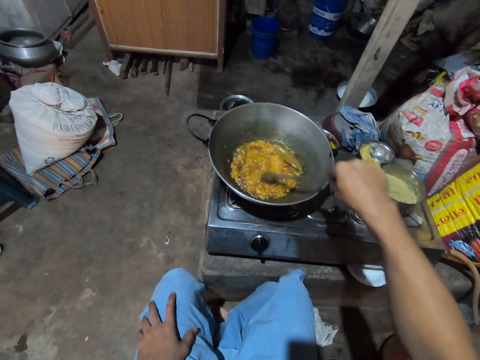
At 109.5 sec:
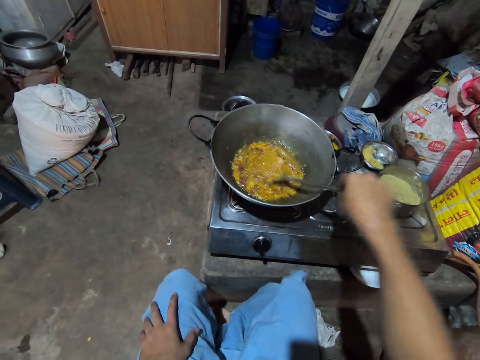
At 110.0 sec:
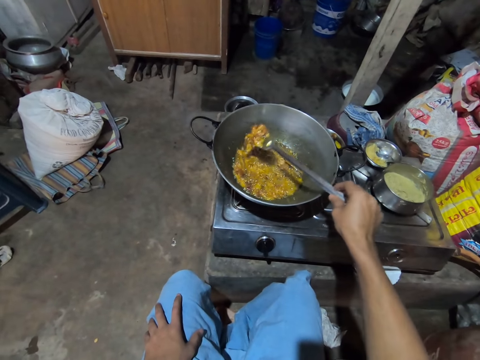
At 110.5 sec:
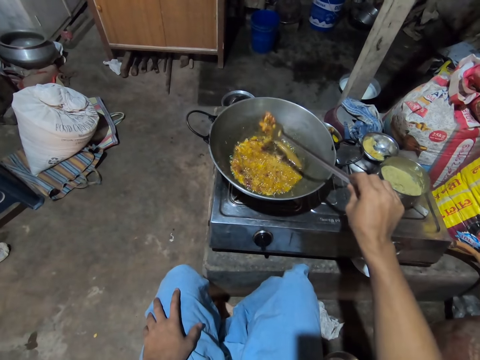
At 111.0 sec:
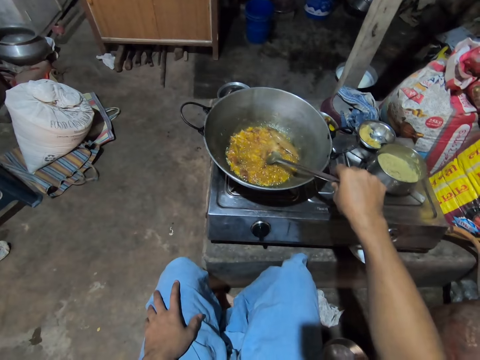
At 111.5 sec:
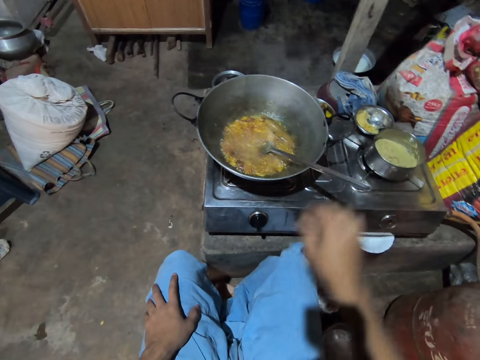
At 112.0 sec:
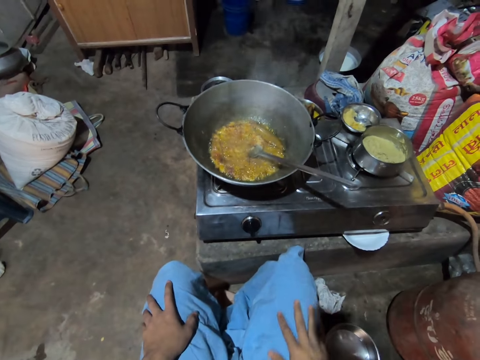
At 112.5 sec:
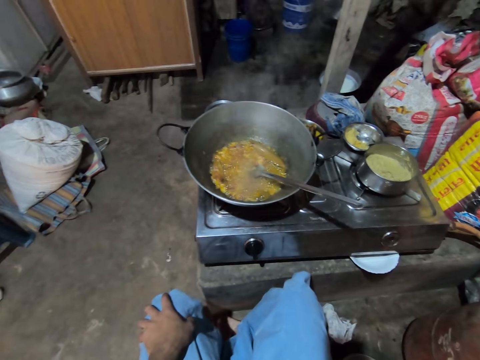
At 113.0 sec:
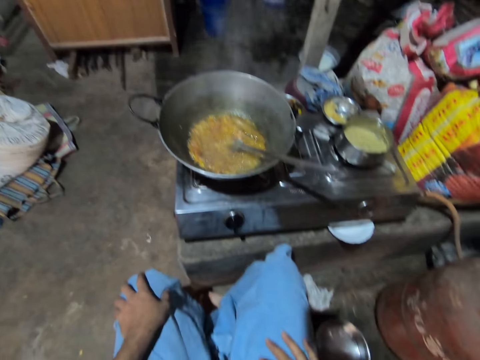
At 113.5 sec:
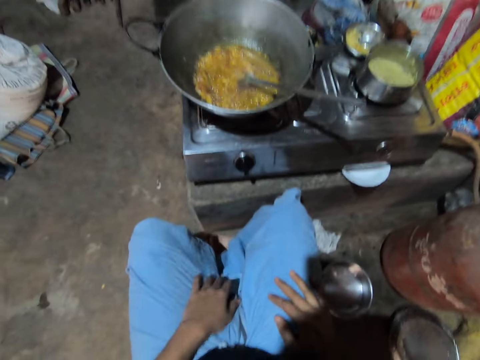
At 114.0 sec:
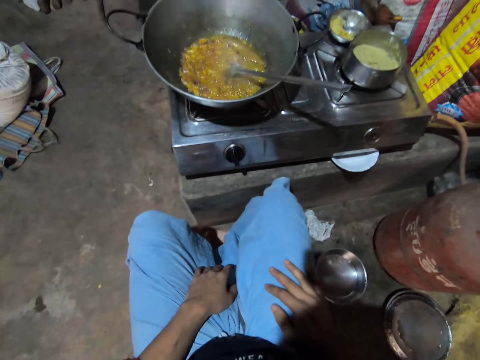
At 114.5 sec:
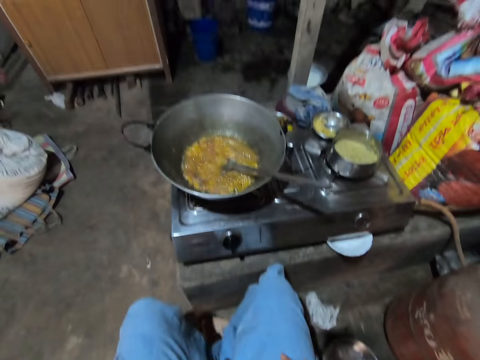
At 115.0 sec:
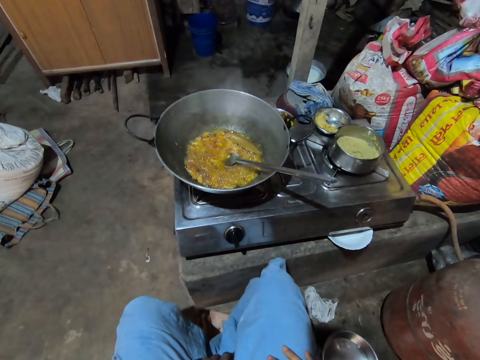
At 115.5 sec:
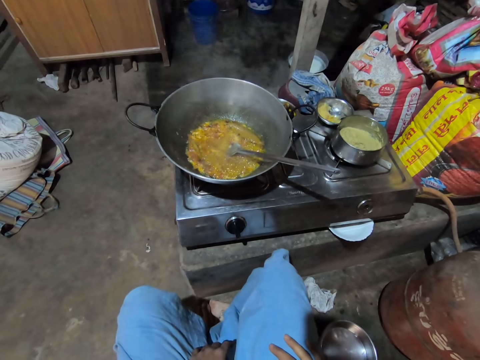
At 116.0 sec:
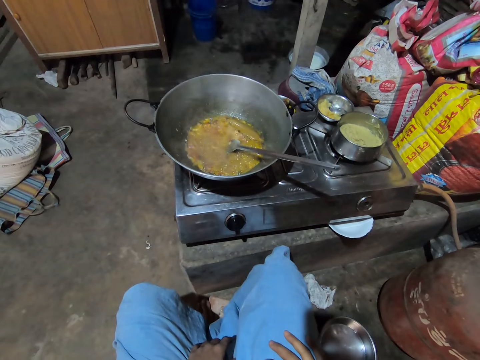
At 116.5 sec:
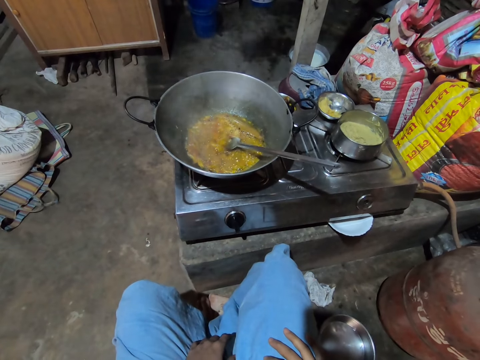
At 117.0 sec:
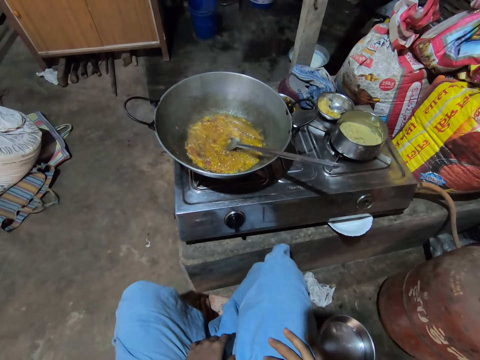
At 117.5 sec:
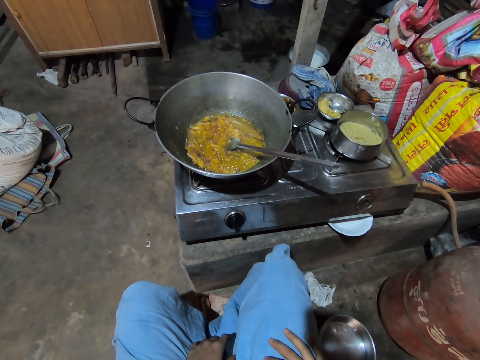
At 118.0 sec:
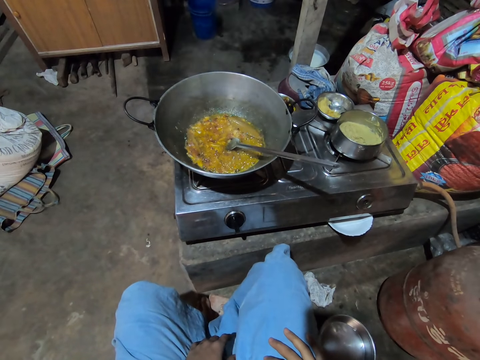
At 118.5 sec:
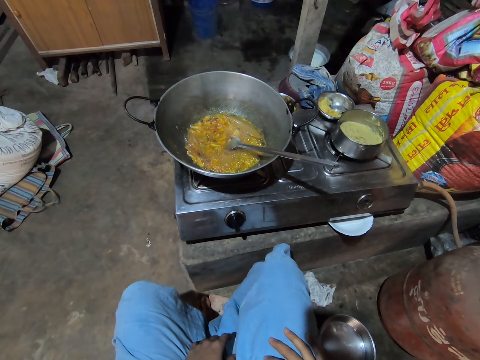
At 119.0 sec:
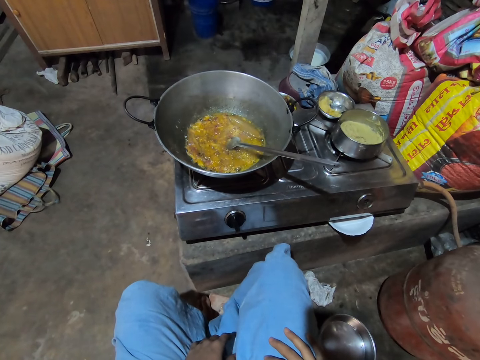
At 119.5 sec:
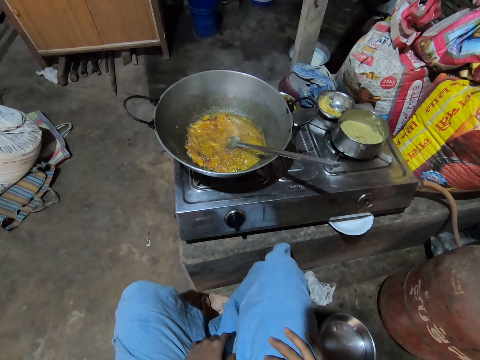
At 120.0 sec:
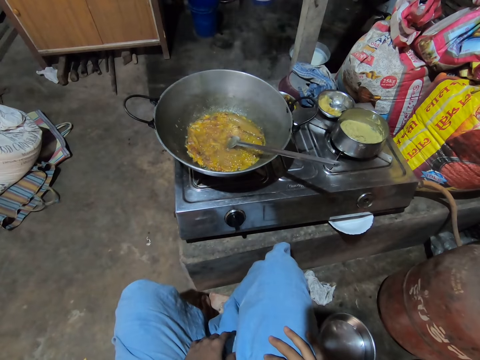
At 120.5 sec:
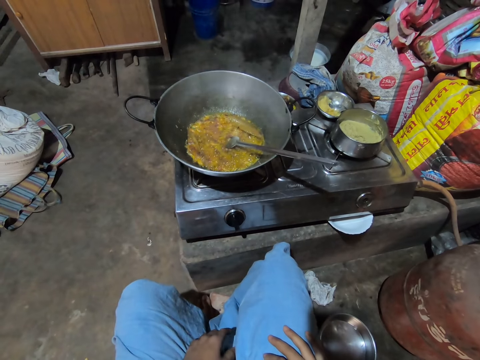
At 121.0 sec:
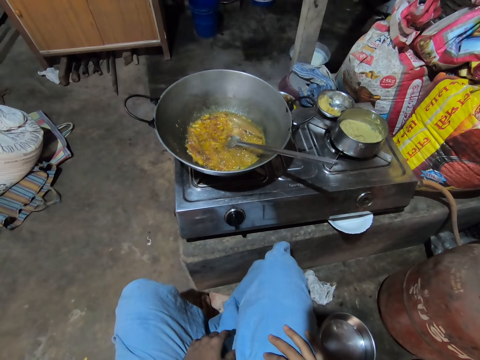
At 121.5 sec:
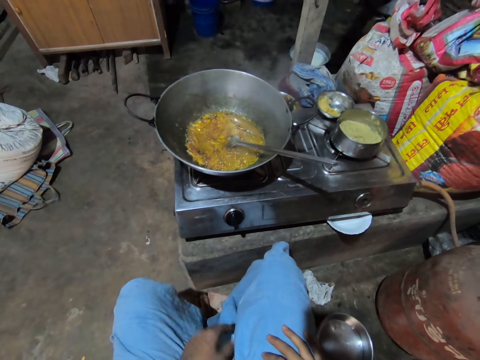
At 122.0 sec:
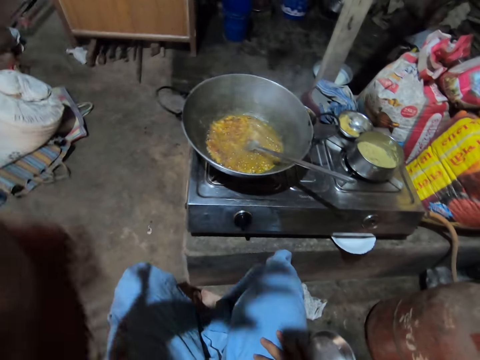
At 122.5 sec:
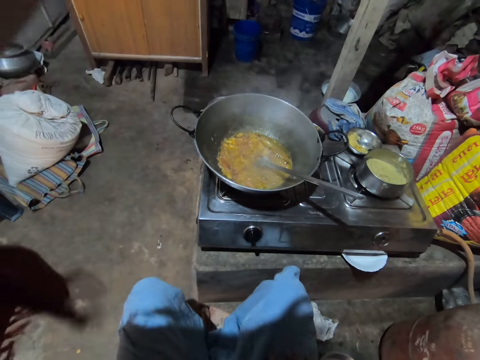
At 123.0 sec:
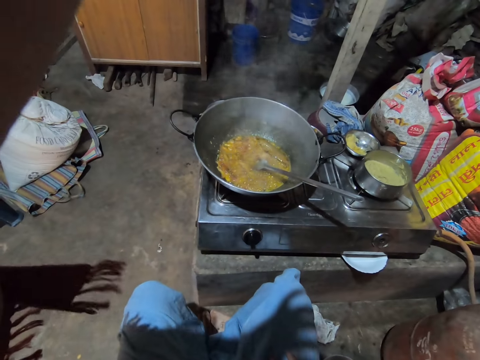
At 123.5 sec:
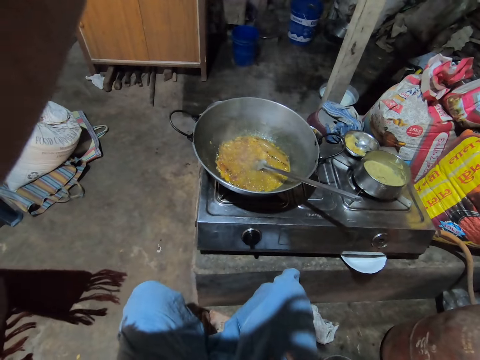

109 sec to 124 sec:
The camera wearer drops the solid turner in her right hand in the frying pan. She looks at the food on the pan. She adjusts the camera on her head with her left hand.
